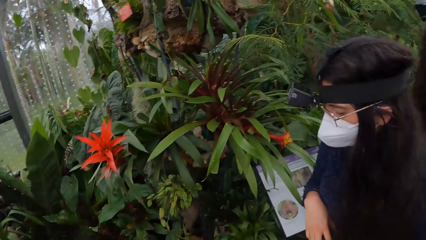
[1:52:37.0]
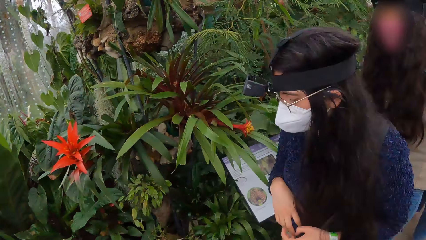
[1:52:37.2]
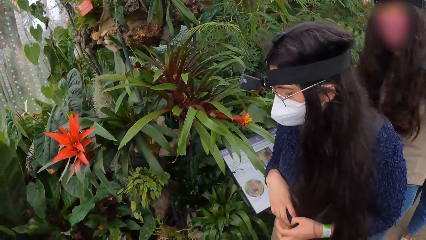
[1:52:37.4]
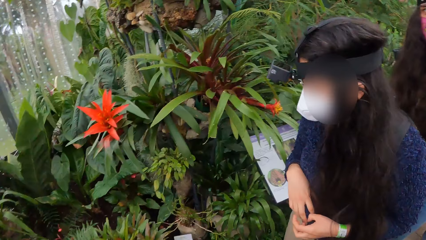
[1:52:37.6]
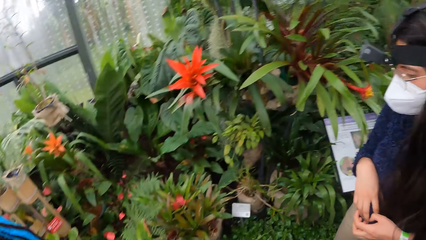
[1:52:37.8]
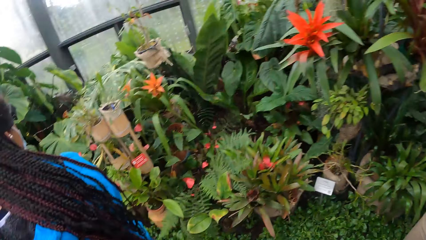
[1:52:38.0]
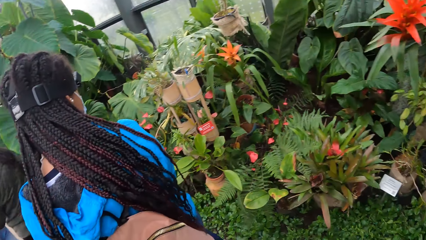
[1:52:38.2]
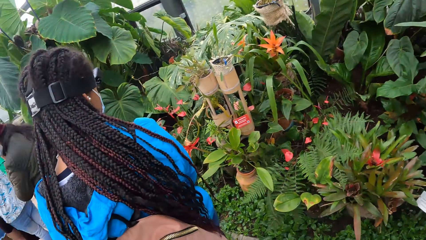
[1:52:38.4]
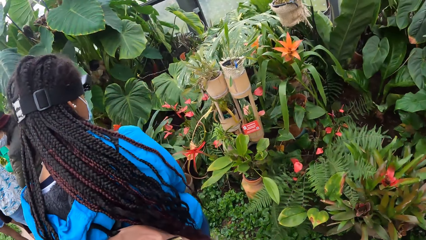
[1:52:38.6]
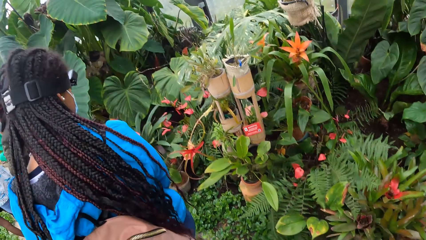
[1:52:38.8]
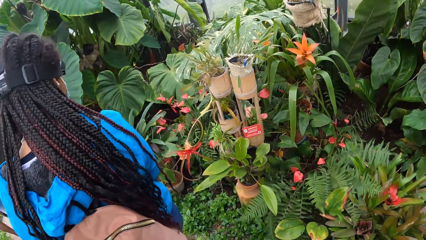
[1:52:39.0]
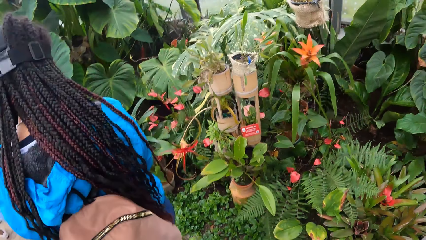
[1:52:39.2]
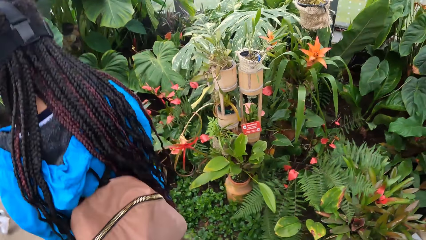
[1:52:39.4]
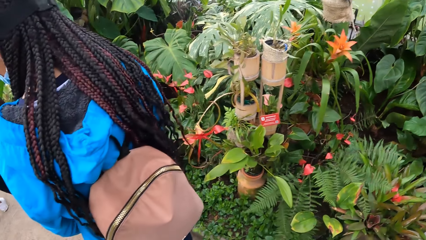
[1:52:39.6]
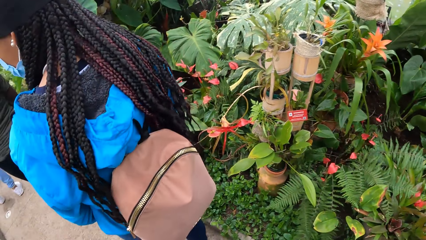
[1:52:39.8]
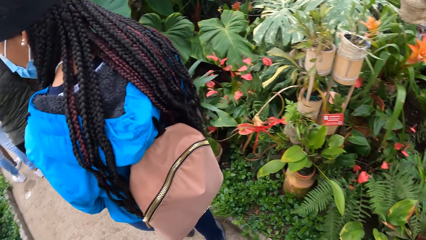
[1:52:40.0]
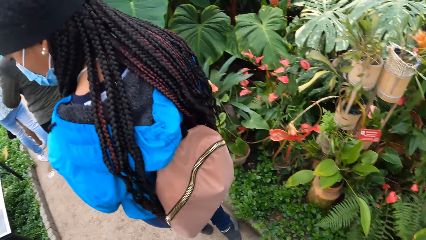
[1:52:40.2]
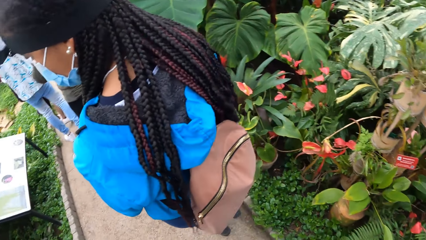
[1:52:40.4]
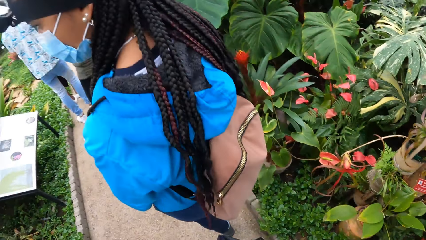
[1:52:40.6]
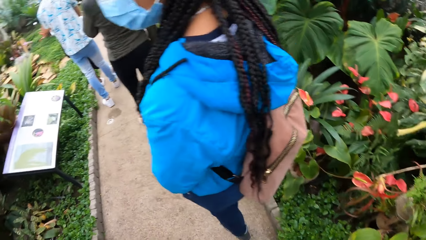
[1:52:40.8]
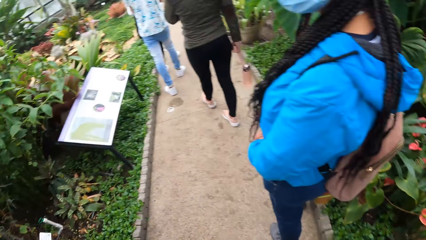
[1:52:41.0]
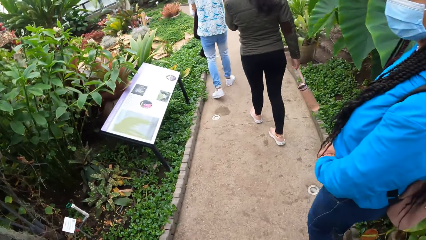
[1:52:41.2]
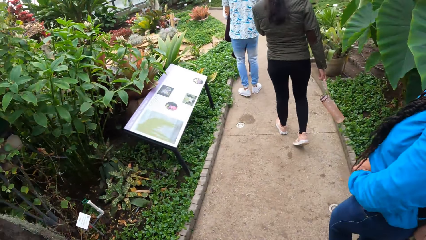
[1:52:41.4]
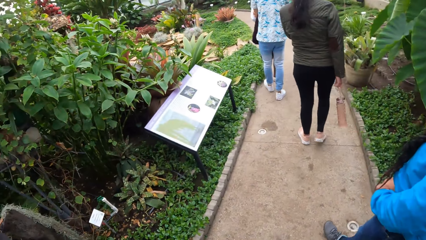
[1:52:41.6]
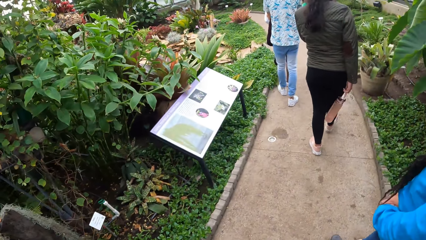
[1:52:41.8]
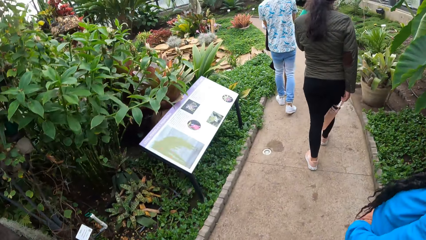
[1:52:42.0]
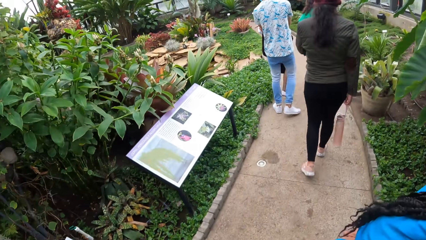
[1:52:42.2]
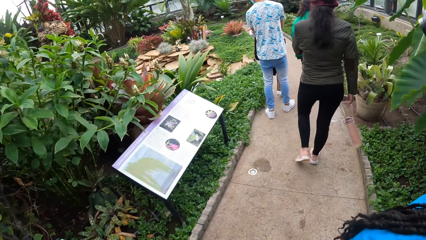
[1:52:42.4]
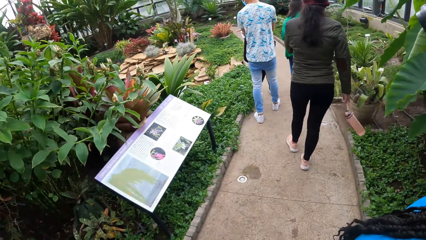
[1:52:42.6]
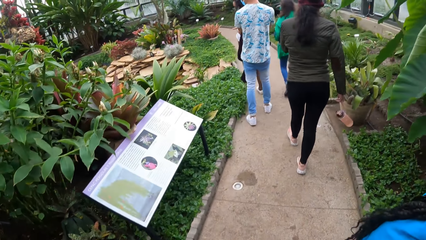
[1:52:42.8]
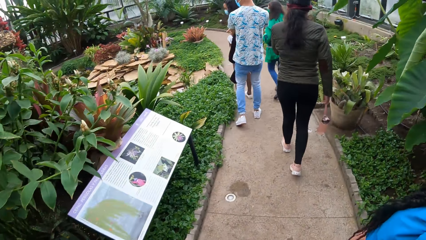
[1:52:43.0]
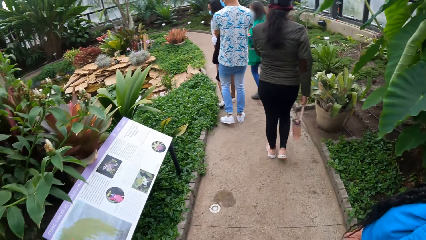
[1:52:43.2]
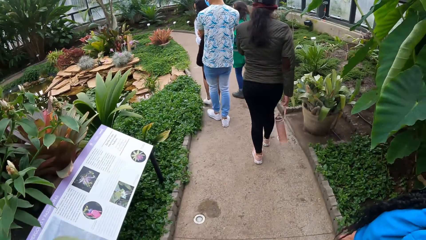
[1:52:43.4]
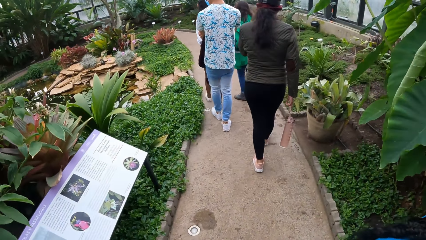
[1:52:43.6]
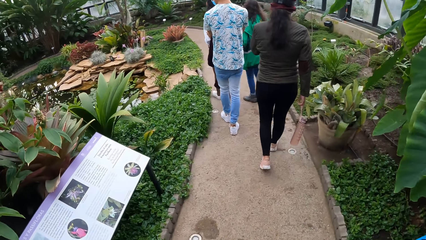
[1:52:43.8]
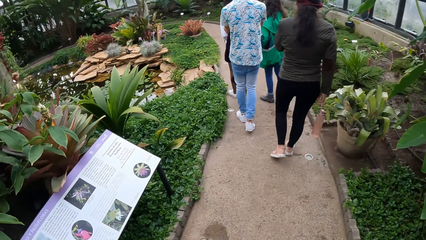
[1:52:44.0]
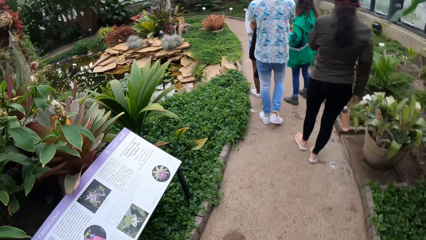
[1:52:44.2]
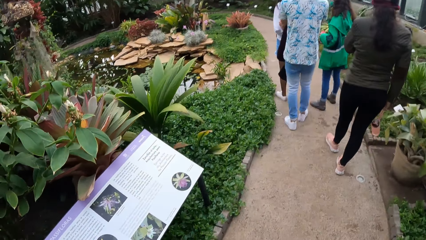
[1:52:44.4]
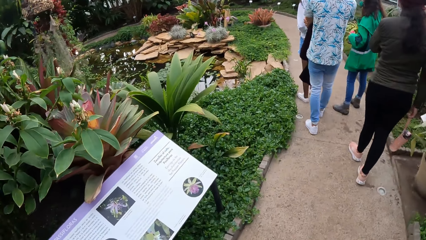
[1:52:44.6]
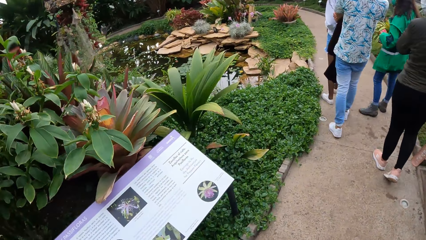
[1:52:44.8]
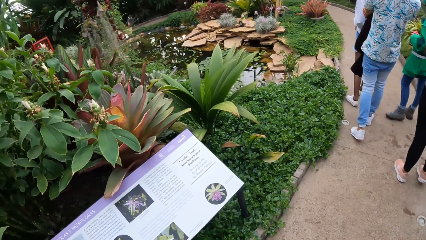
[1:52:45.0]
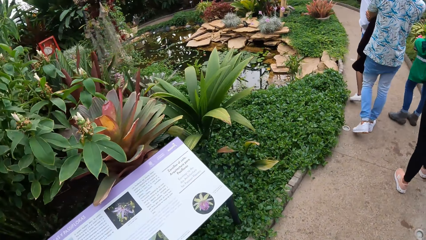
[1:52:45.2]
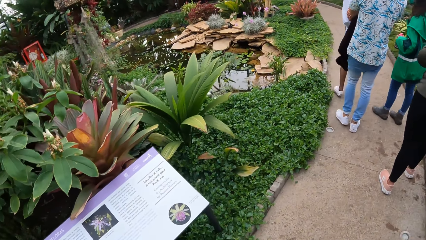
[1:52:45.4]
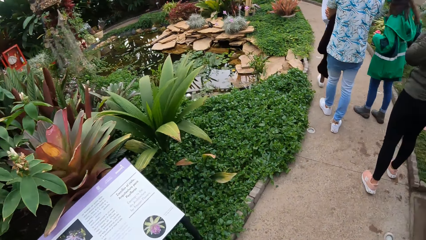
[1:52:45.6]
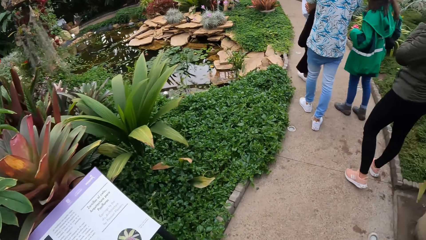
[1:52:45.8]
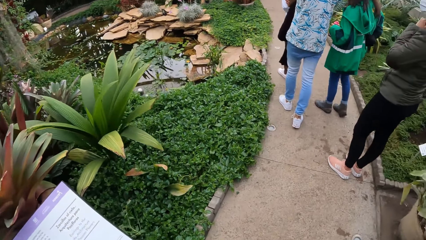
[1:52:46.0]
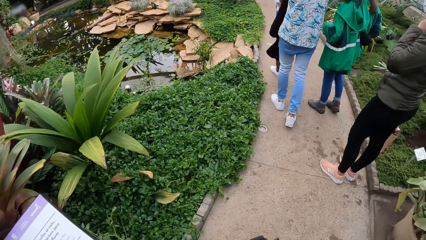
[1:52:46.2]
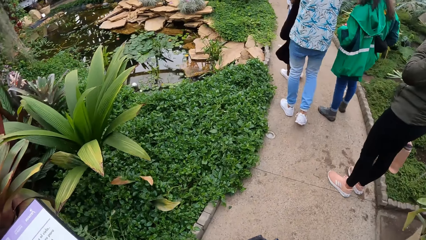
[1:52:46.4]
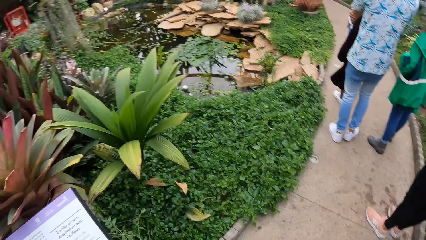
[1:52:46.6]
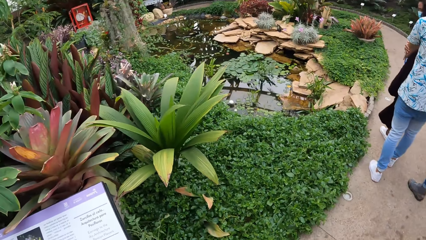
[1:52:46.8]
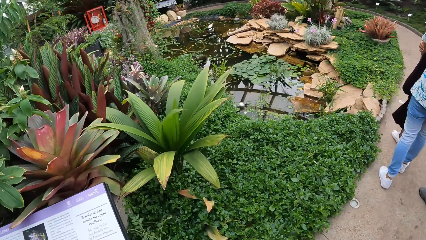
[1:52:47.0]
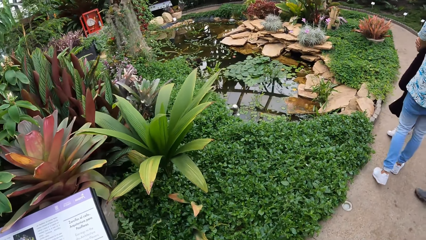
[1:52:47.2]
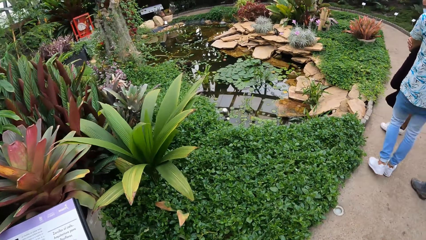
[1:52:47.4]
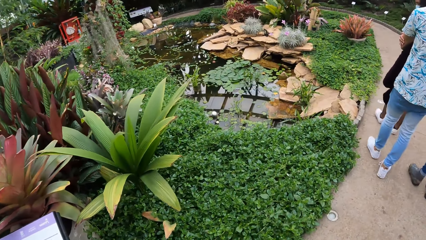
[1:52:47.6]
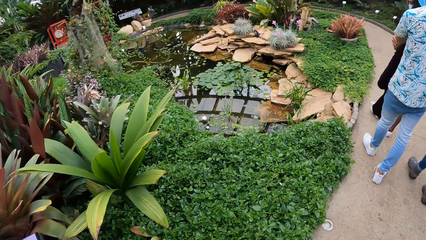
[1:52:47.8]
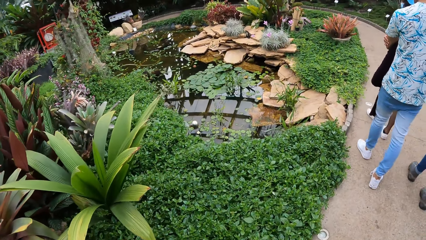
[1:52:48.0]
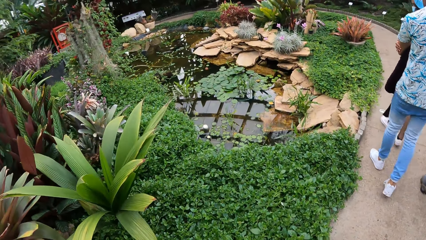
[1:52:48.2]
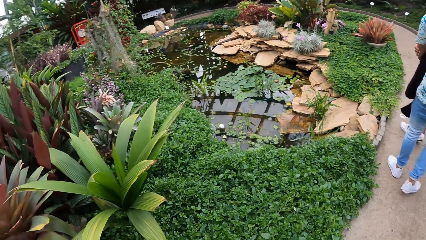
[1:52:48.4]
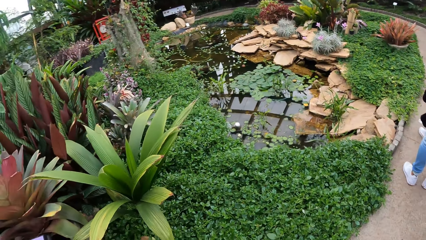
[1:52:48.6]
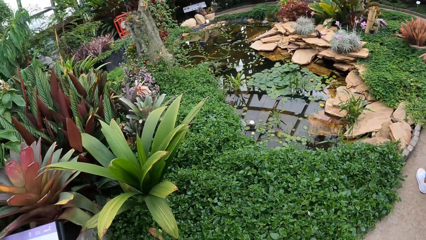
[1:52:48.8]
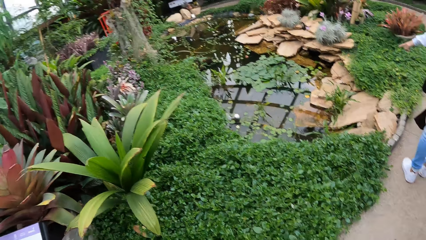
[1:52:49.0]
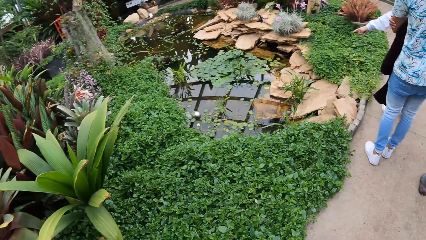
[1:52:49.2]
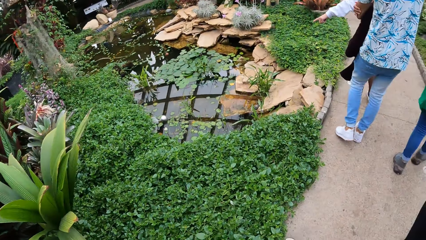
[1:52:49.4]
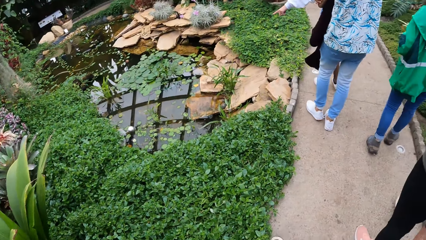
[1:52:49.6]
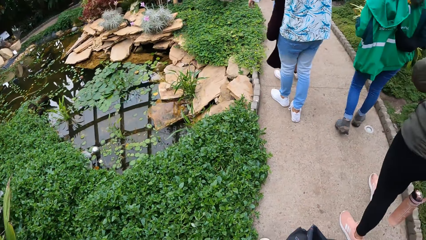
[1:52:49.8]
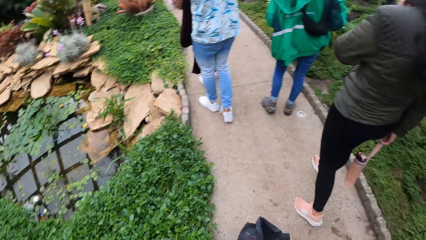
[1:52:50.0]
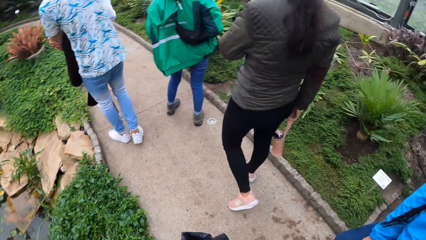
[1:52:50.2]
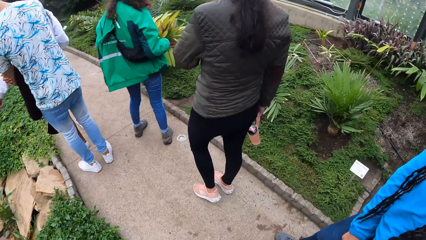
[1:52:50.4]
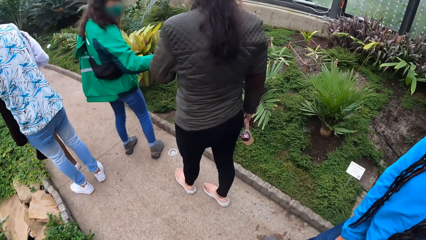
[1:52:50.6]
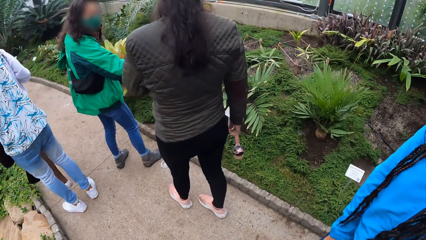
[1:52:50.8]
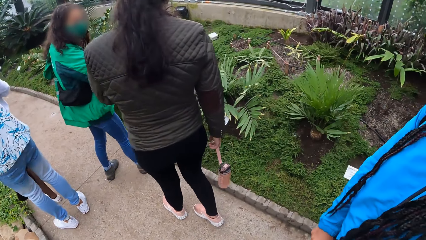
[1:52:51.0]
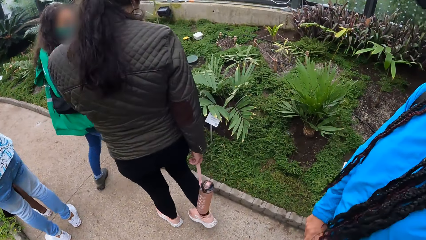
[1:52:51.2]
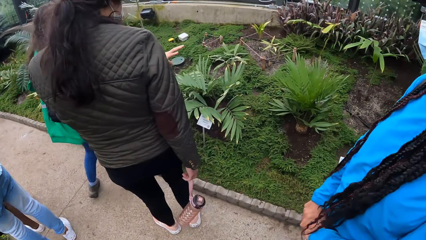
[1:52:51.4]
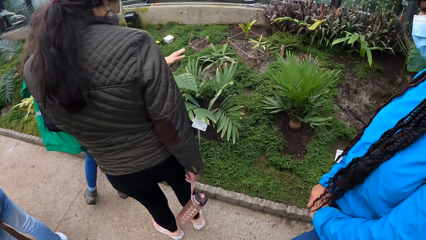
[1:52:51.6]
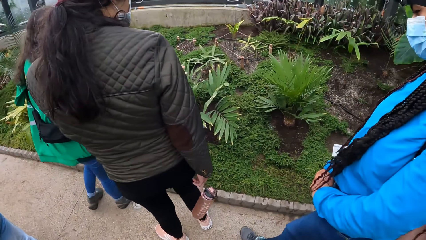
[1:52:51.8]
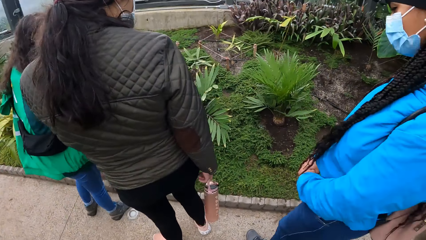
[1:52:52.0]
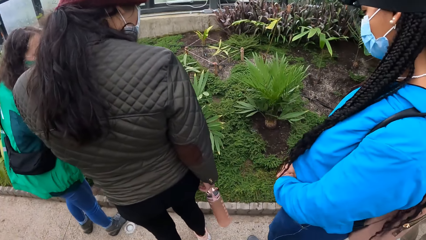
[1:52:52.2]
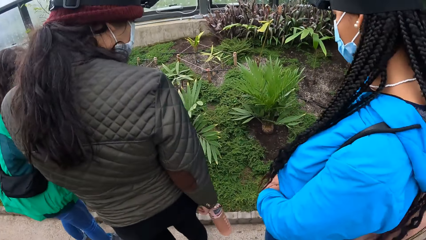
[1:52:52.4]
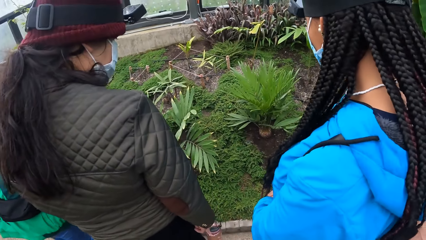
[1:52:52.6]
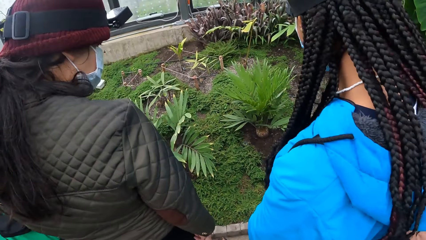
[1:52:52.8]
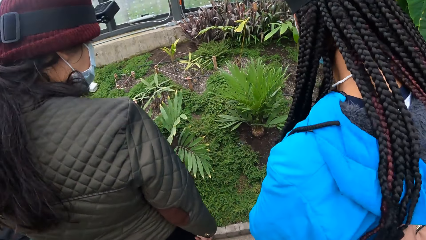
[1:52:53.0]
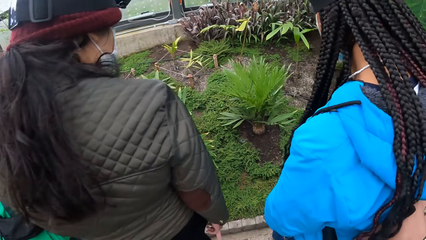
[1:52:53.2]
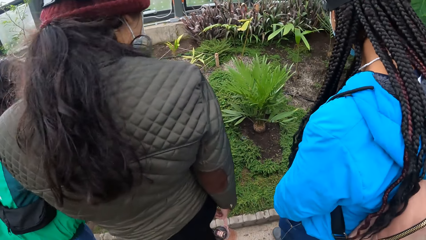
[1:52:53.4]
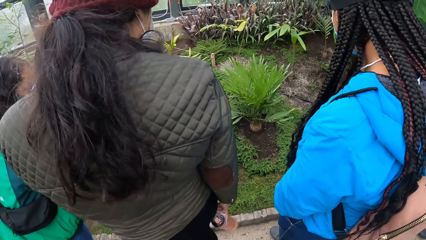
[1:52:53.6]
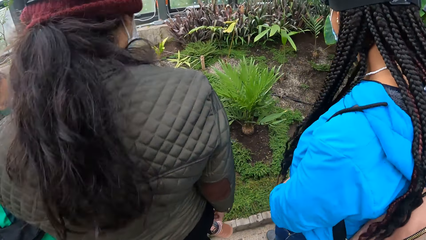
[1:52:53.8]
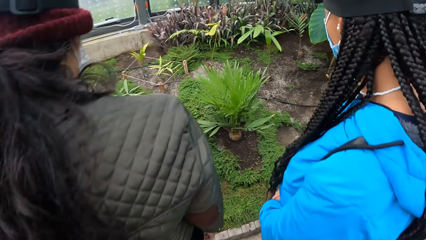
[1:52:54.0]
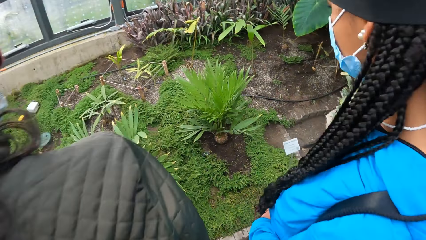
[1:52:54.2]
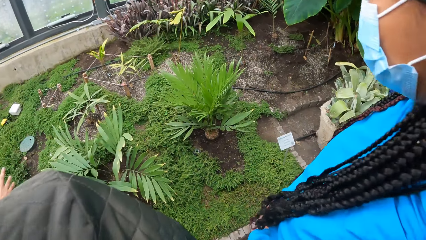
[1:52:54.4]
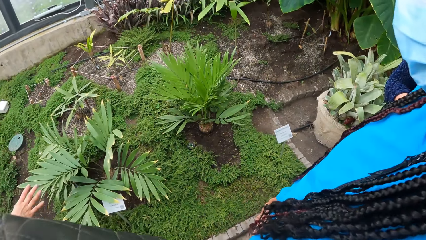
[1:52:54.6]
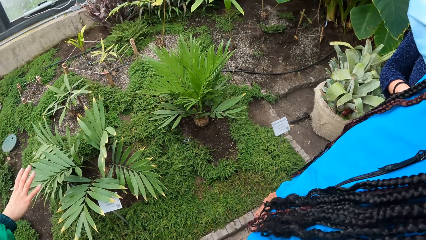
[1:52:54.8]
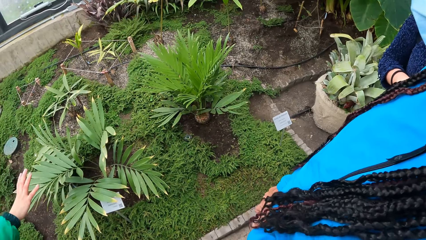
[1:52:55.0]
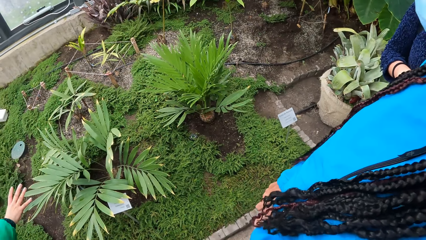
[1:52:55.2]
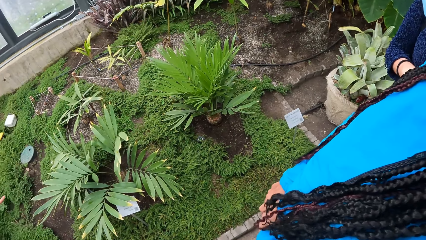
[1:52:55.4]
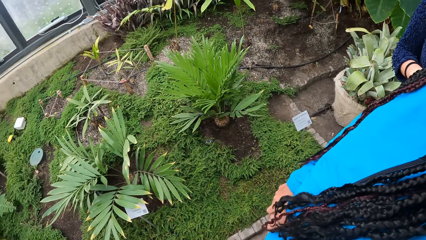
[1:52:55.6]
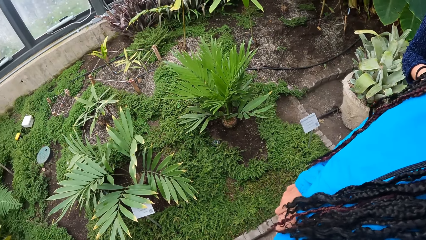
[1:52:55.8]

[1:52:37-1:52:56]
The camera wearer walks forward. They look left. They look around. A woman lectures the camera wearer and the group of people in the garden.
